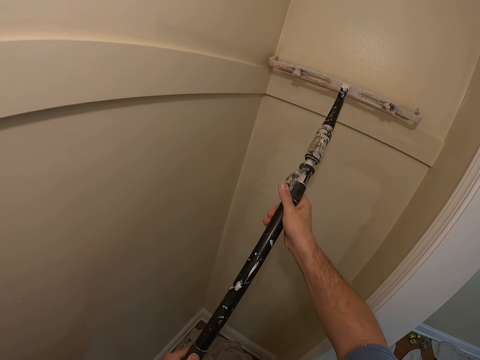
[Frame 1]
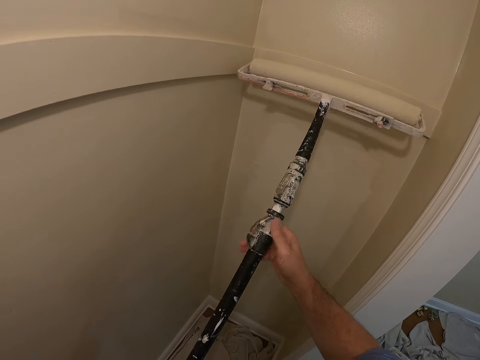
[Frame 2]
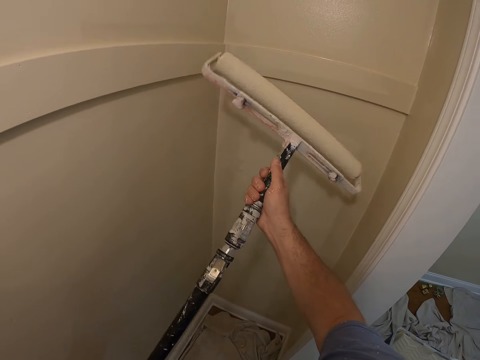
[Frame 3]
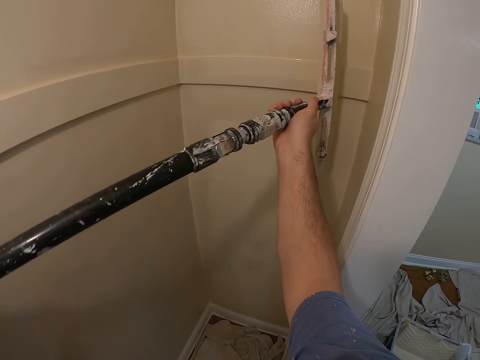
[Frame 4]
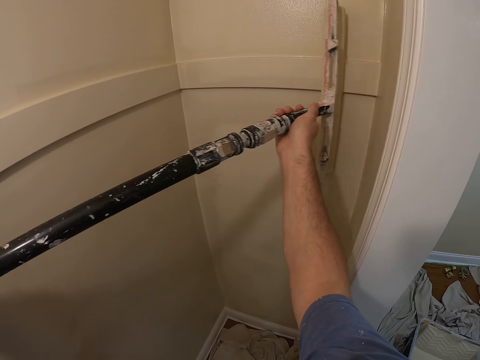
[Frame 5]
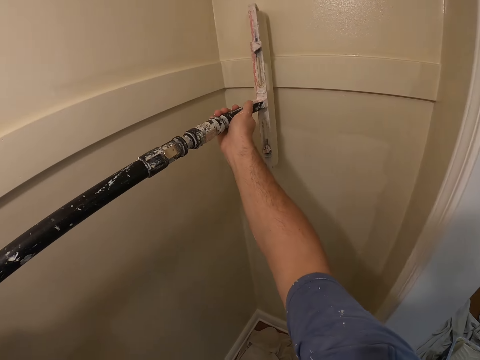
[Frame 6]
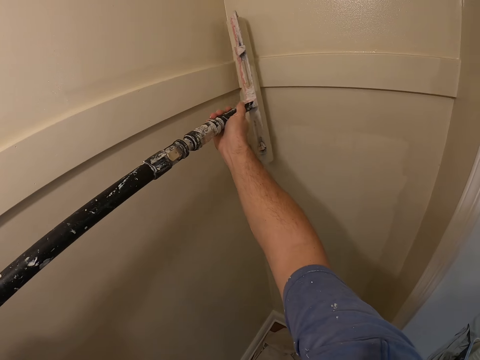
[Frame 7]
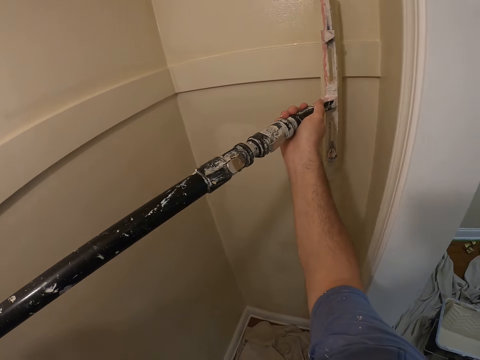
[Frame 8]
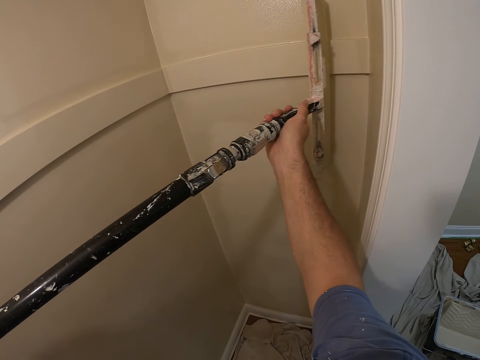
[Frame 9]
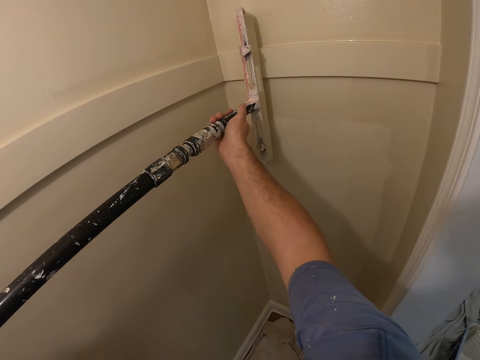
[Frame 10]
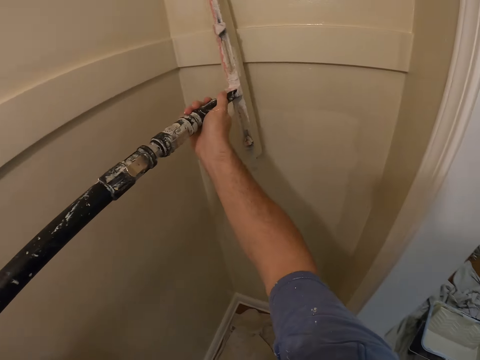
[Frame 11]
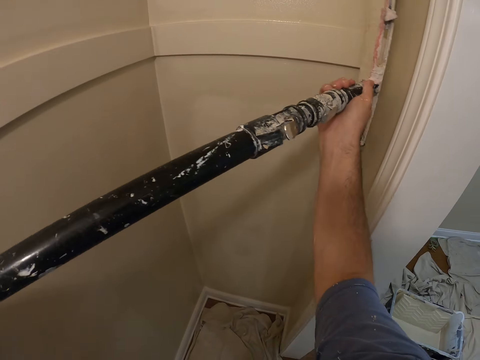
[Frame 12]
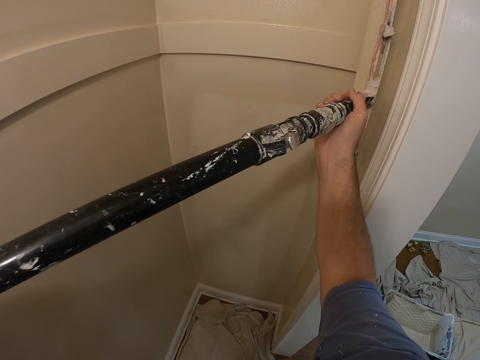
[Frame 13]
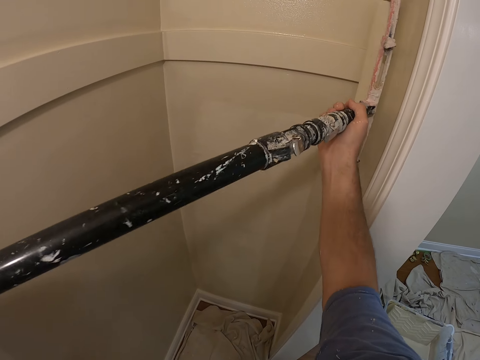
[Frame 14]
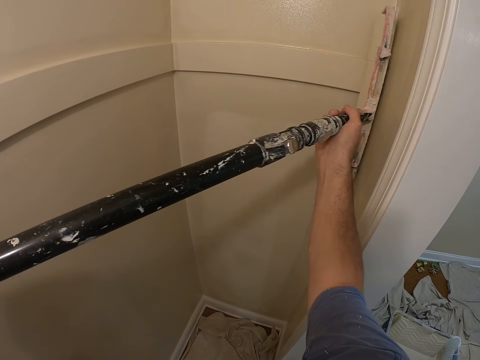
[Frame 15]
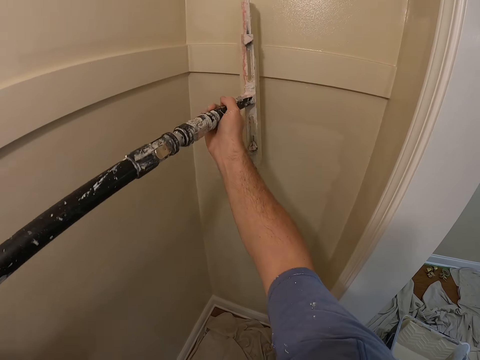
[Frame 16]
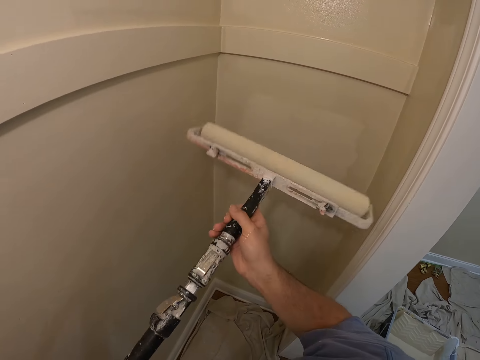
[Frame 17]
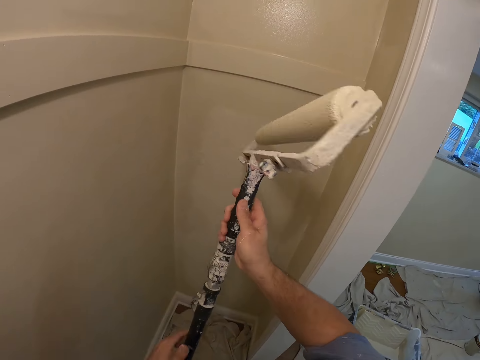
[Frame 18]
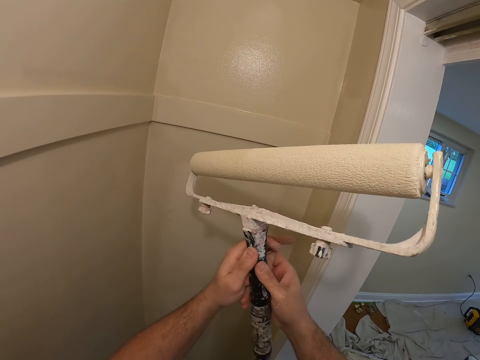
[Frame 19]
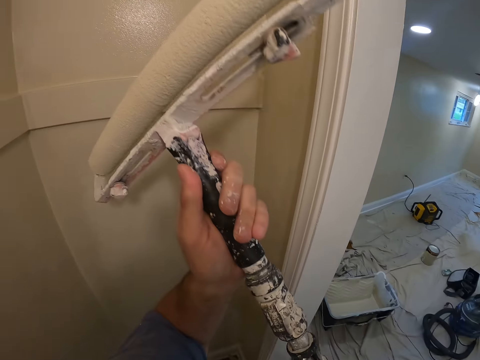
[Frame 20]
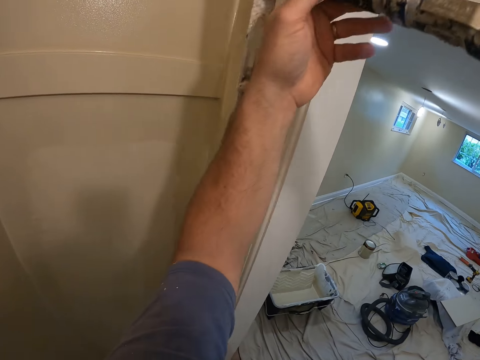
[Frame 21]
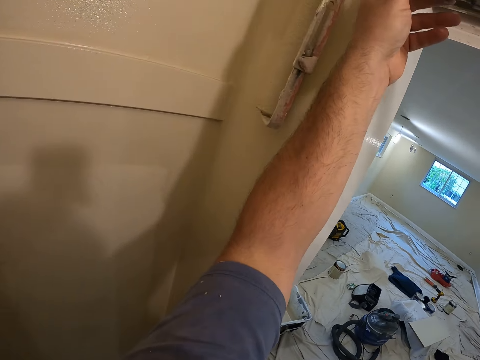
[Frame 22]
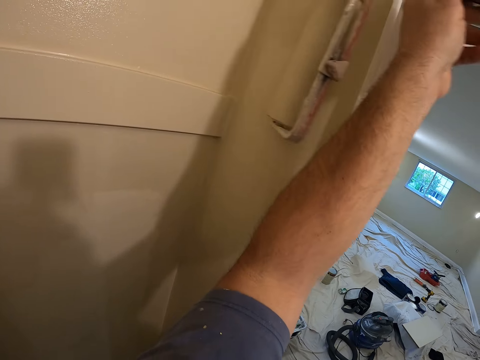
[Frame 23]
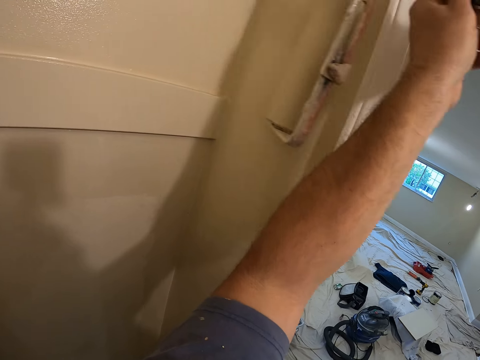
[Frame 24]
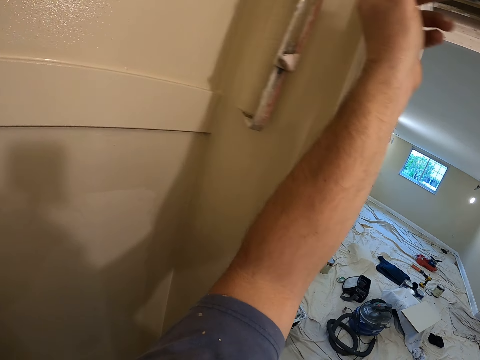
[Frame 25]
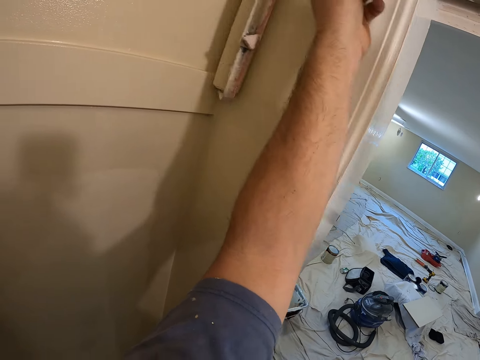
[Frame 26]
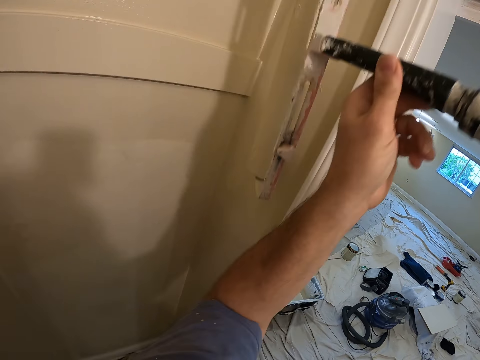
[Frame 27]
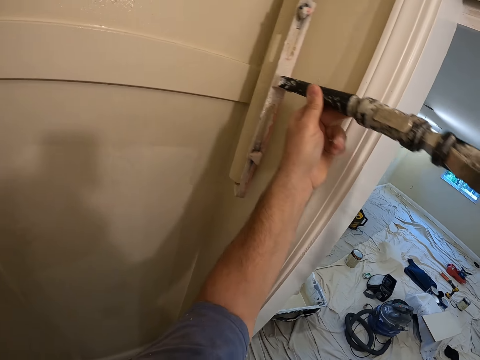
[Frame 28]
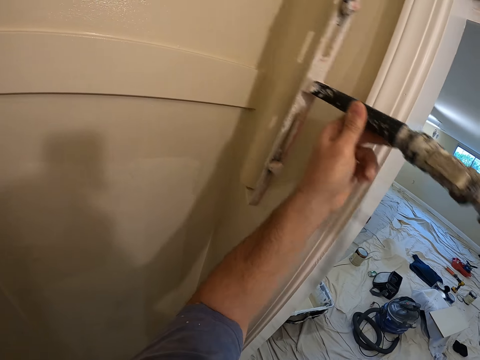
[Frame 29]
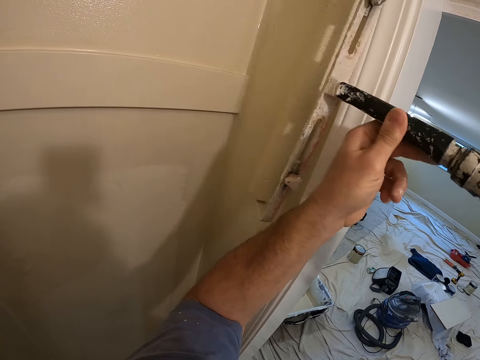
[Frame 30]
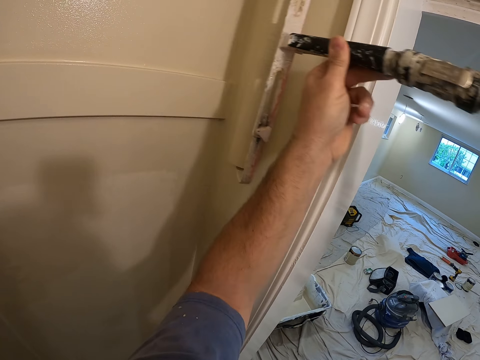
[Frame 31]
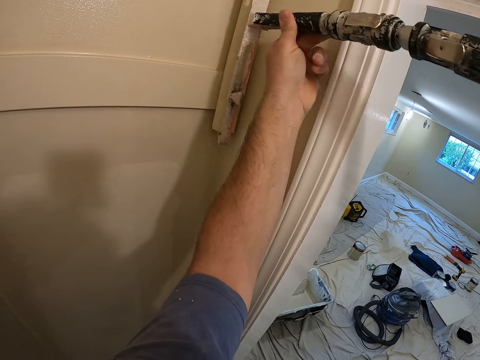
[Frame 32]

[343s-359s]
The camera wearer turns the paint roller brush. They paint the wall. They turn the paint roller brush. They paint the wall.

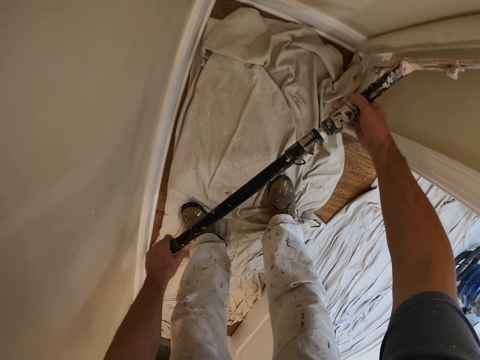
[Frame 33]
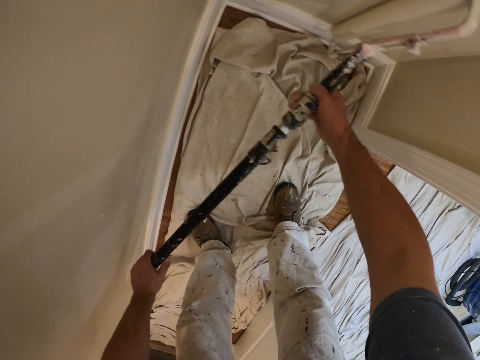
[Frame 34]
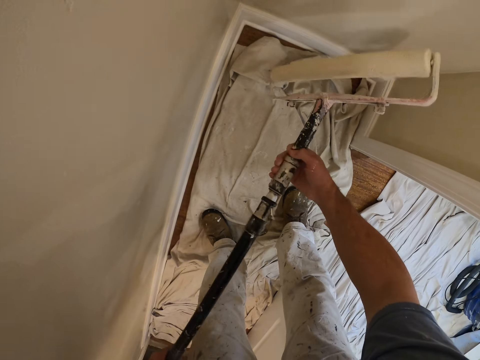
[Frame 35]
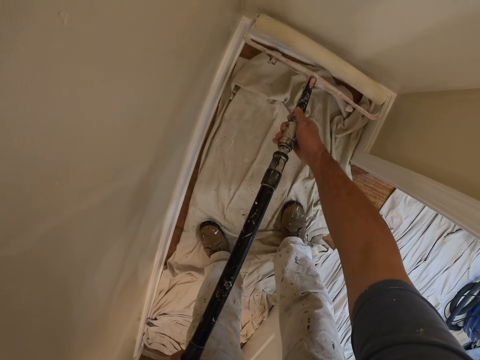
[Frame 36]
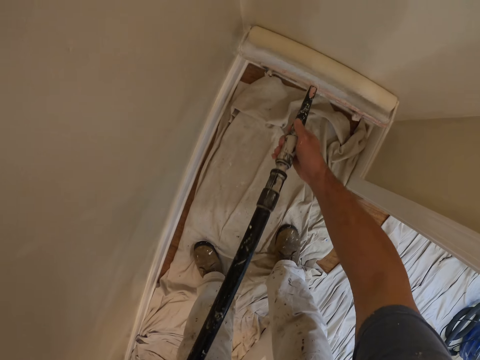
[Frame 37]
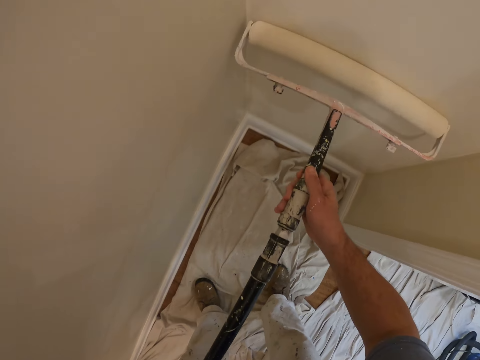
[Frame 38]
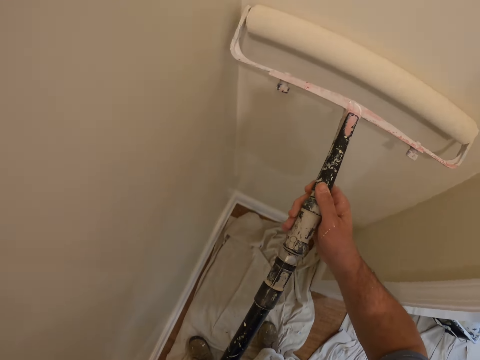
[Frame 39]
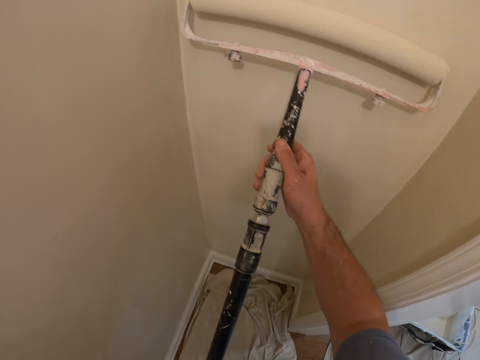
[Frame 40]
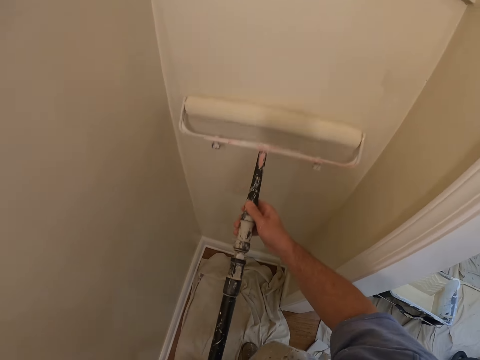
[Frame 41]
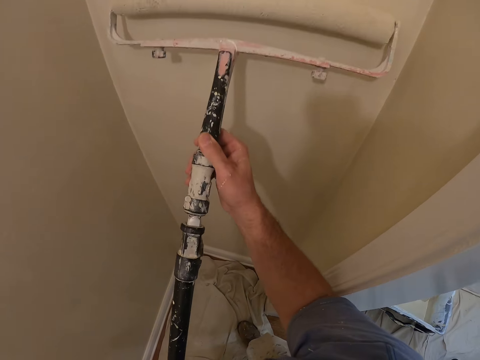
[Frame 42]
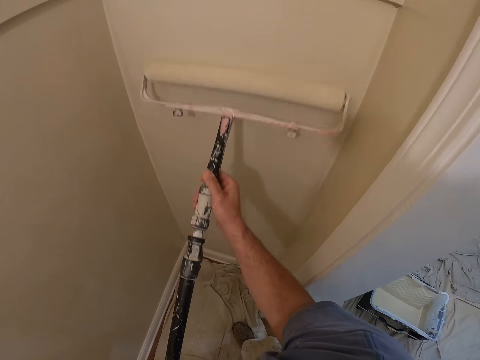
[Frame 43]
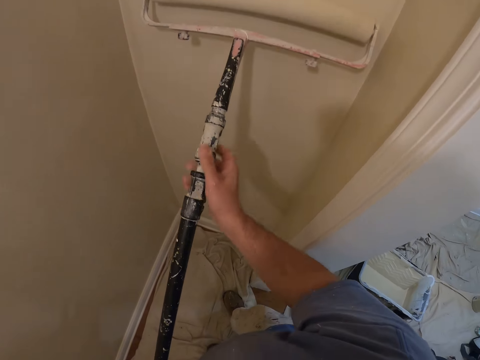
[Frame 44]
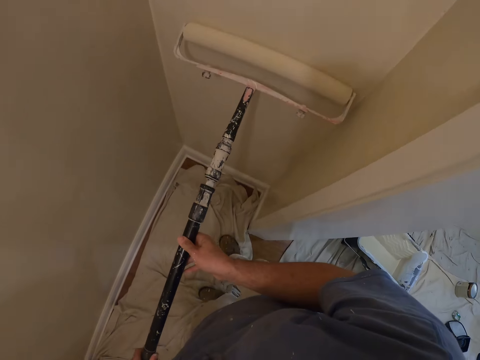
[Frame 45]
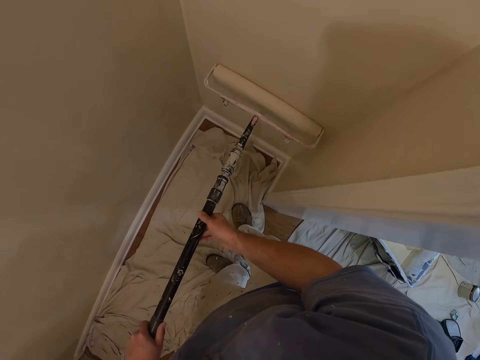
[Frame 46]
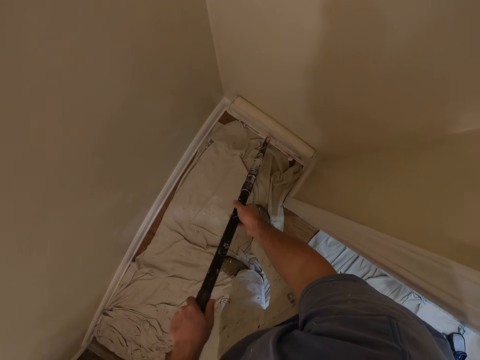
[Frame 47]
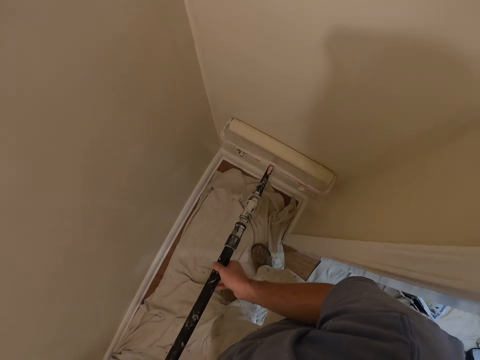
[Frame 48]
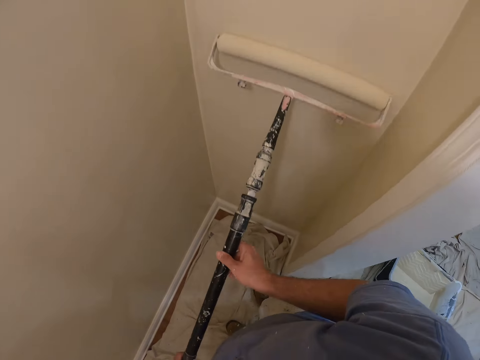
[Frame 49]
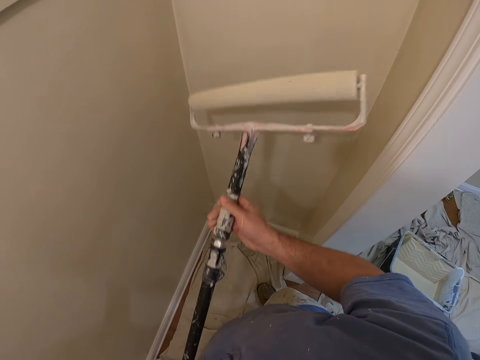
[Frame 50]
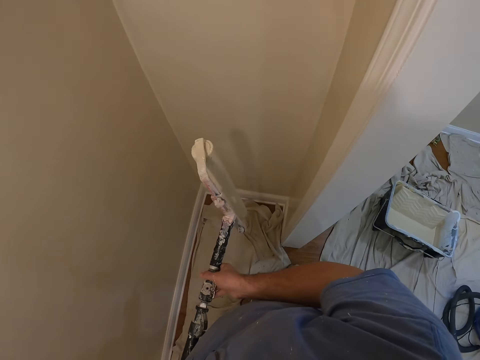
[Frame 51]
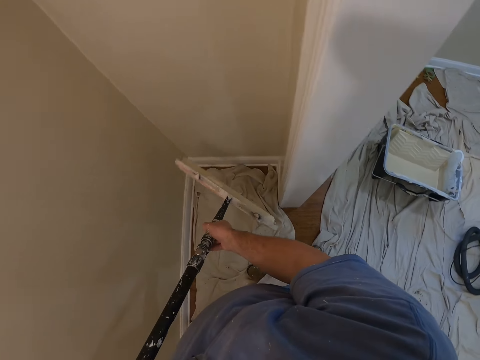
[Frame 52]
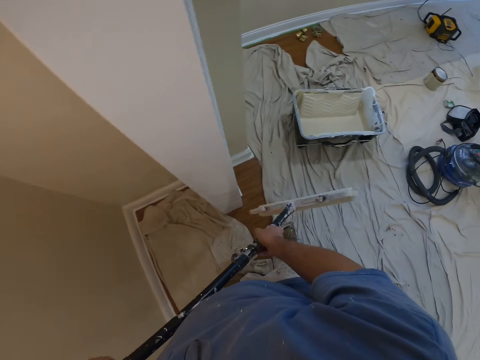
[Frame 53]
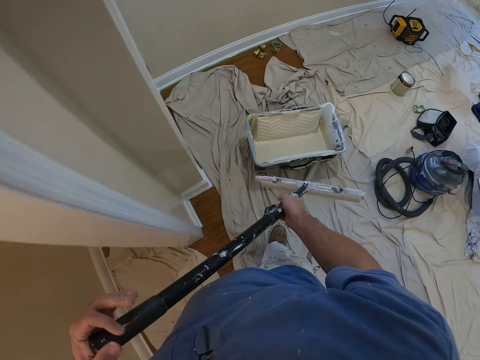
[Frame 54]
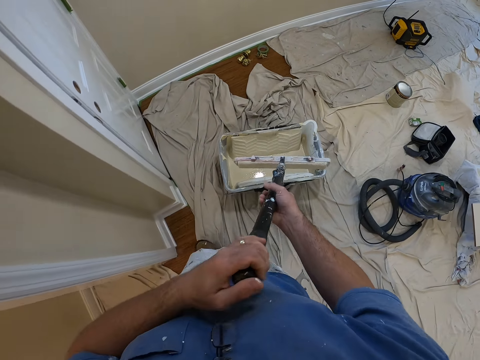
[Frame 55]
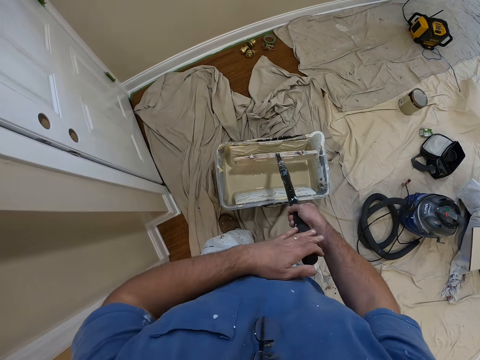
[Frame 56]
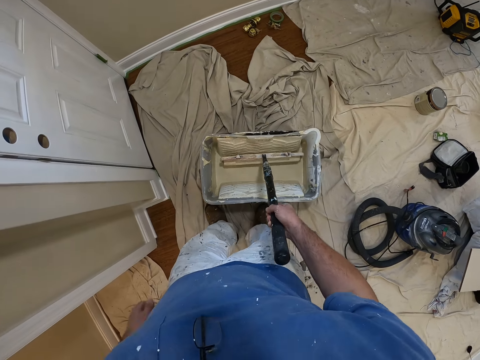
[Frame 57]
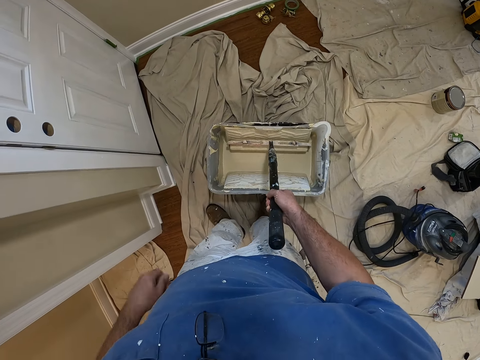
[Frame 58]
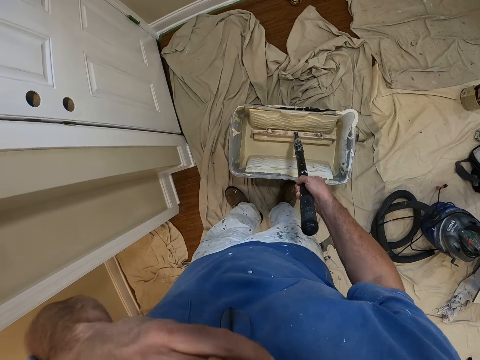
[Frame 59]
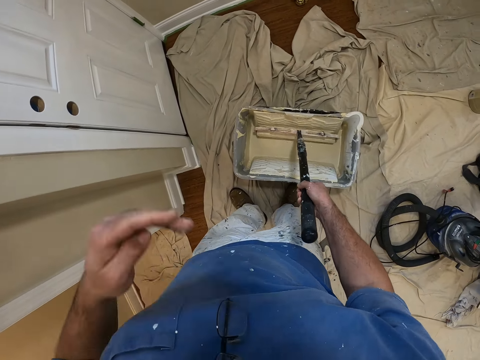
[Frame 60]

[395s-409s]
The camera wearer turns the paint roller brush. They turn the paint roller brush again. They walk towards the paint bucket. They take some paint from the paint bucket with the paint roller.
